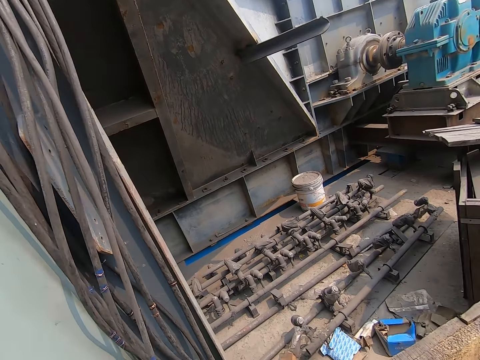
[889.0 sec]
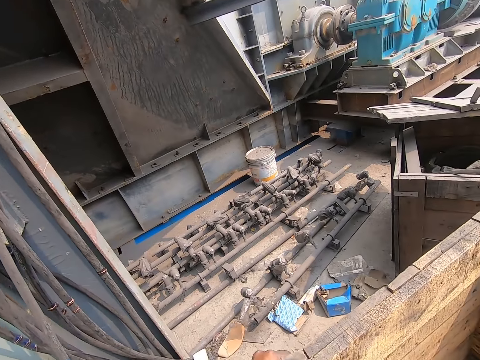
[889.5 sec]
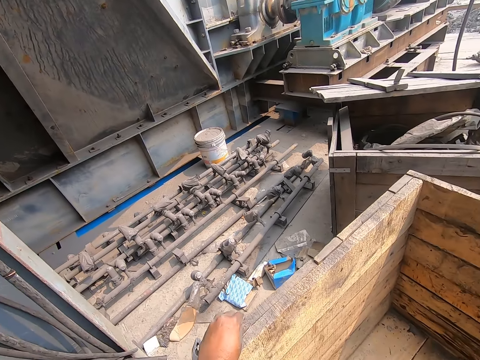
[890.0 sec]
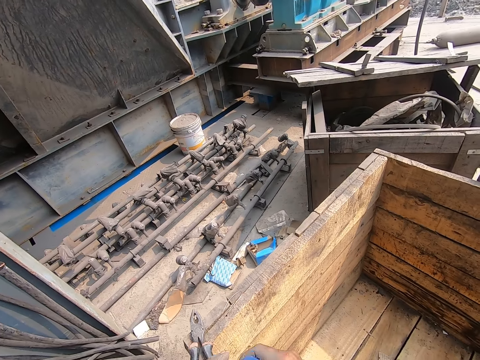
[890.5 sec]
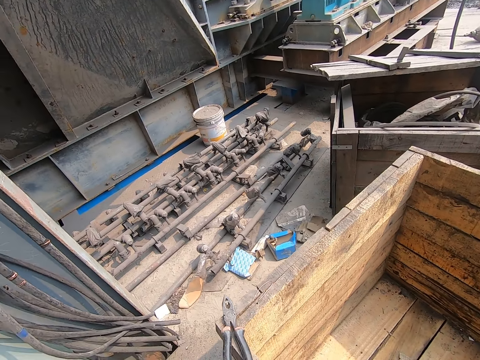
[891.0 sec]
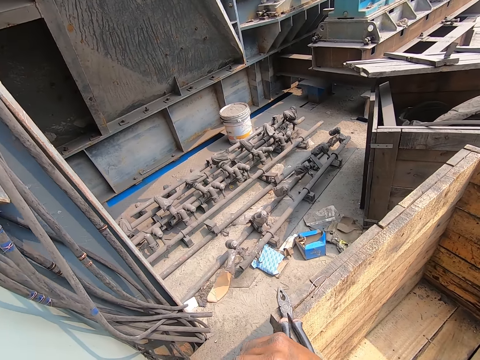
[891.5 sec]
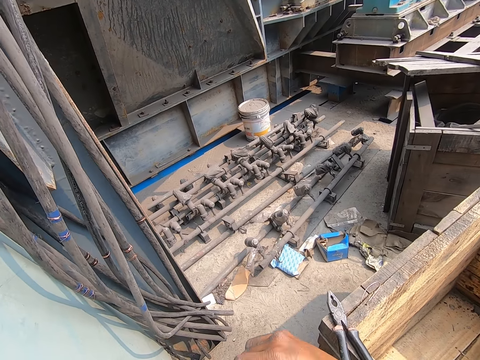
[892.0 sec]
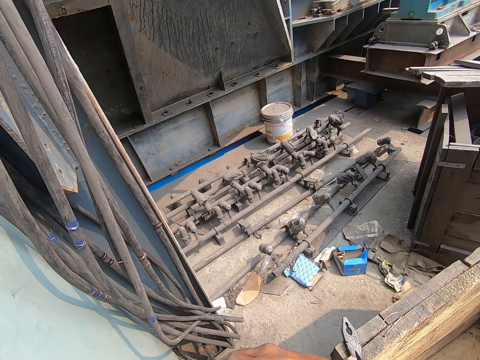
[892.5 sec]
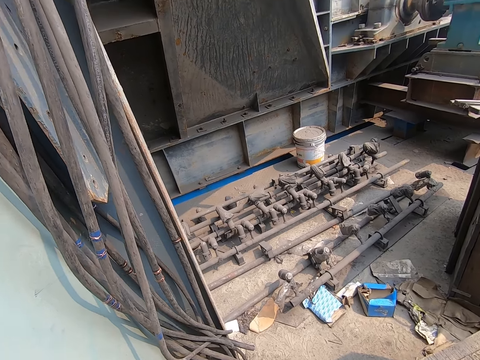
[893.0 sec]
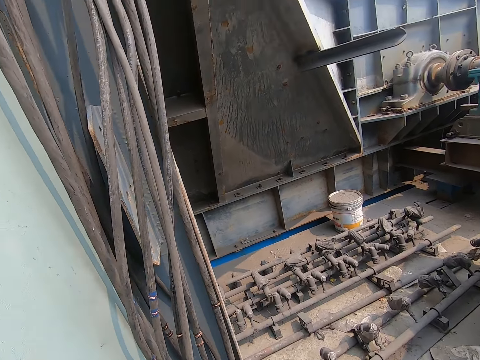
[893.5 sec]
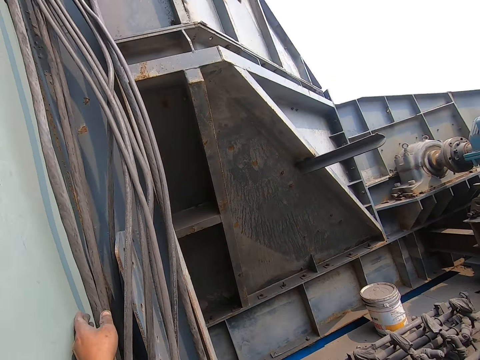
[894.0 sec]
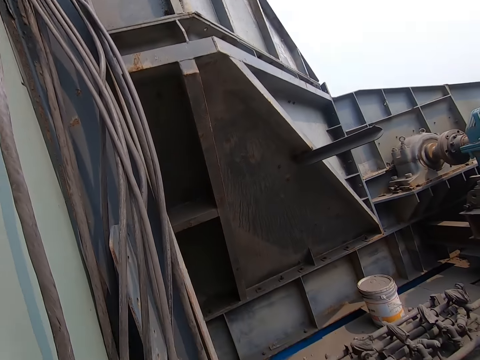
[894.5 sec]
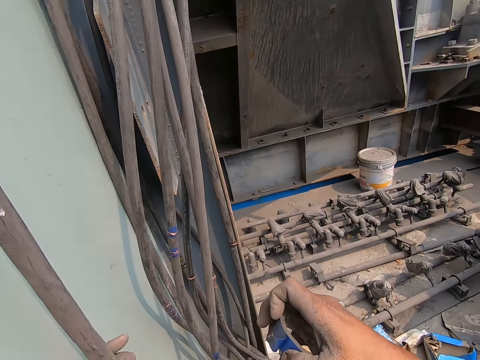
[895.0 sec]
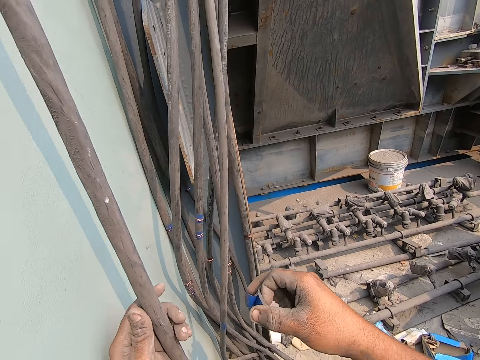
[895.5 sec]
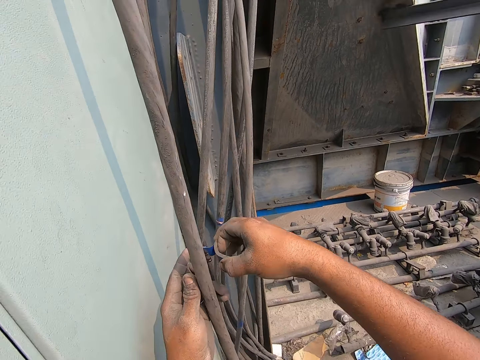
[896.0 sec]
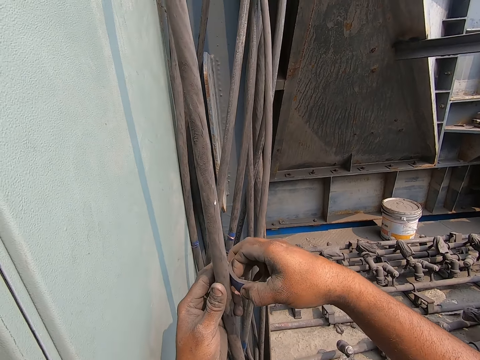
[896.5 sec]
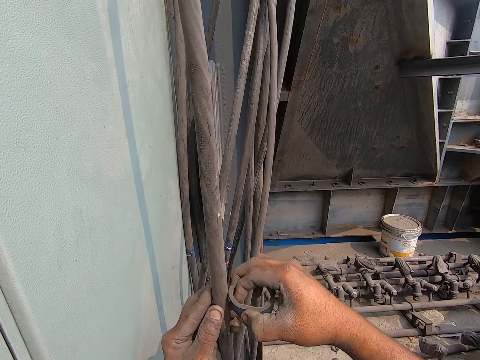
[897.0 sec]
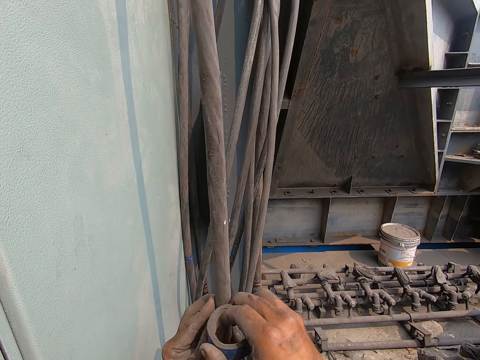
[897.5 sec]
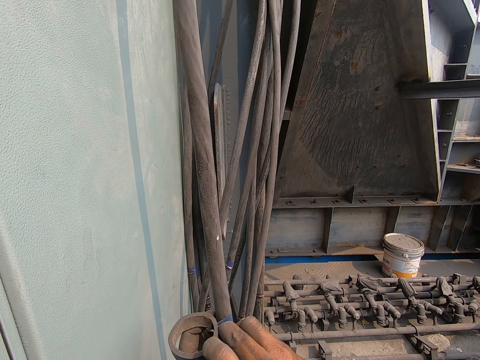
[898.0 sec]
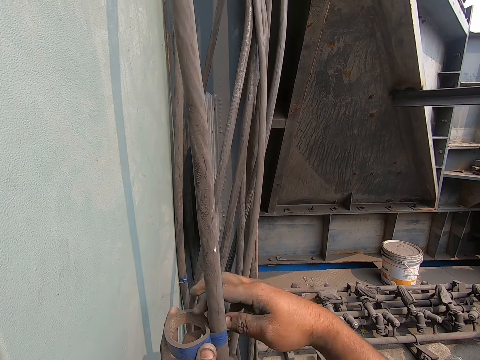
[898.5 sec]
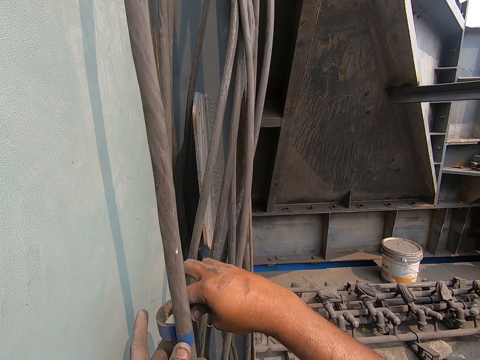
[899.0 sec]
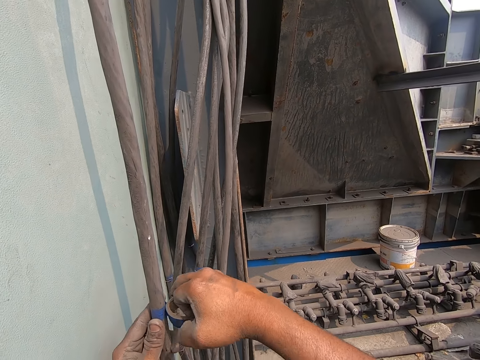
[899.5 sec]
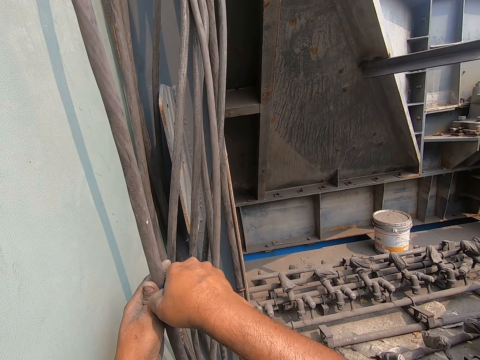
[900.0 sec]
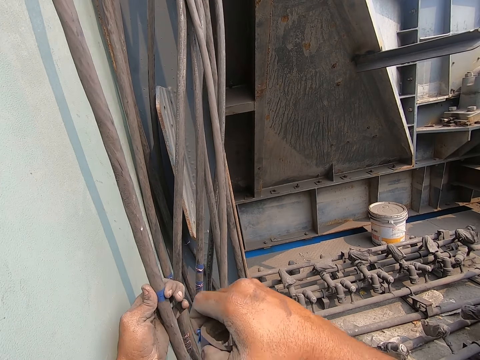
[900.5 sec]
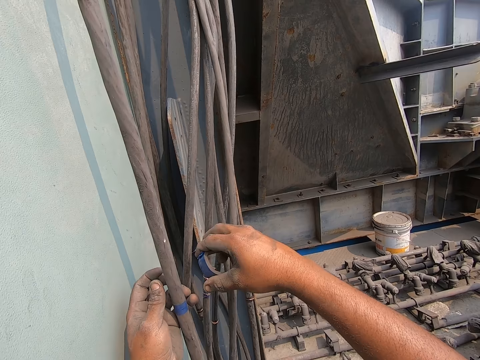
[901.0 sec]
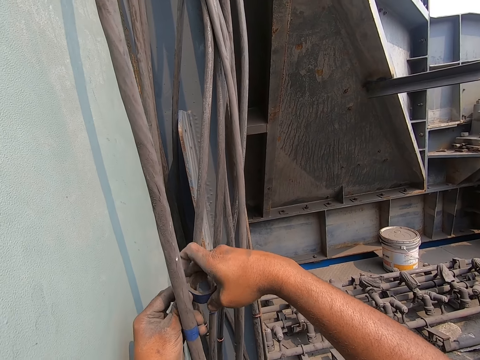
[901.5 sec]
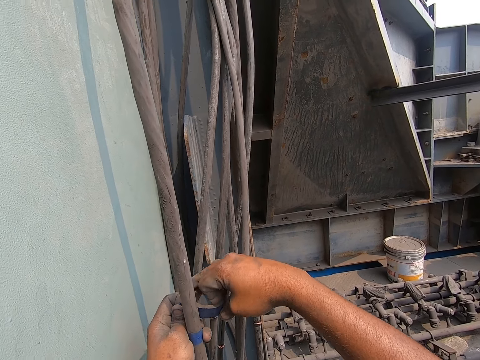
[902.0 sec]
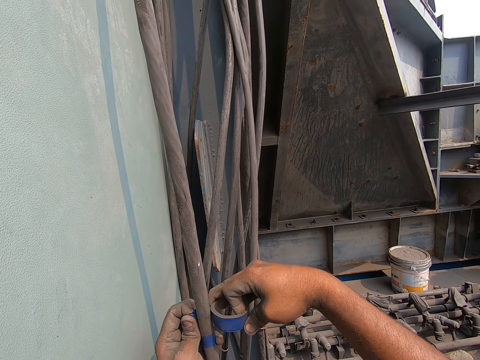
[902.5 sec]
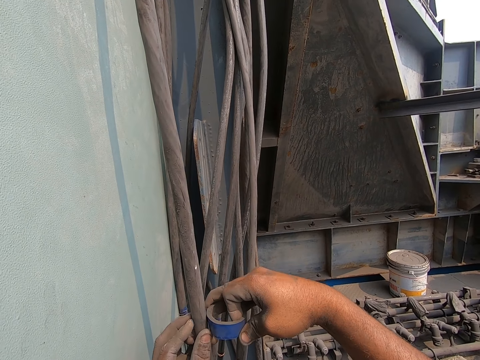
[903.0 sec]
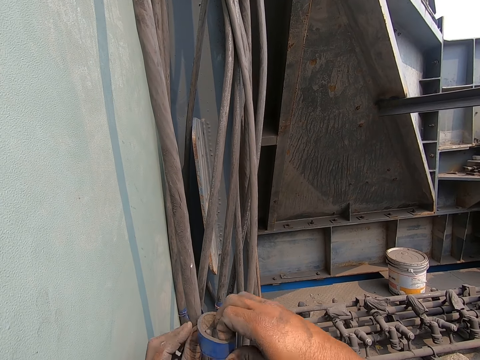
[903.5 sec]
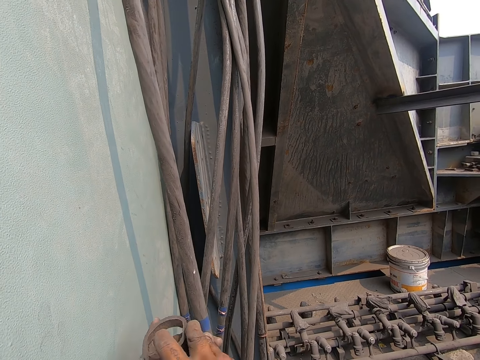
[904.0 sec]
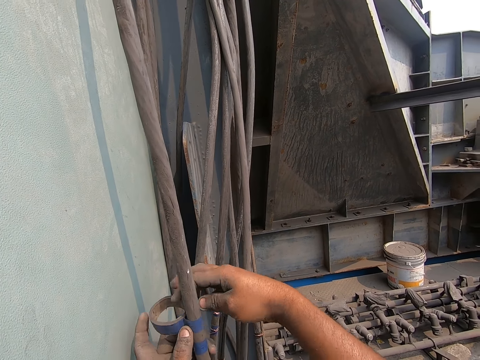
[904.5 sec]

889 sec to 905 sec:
The camera wearer looks around the workshop. He drops the aluminium wire in his left hand on the wooden crate. He holds a fuse box cable with his left hand. He tapes the cable with the electrical tape in his right hand. He cuts off the roll of tape from the piece of tape on the cable. He tapes the cable with the electrical tape in his right hand.

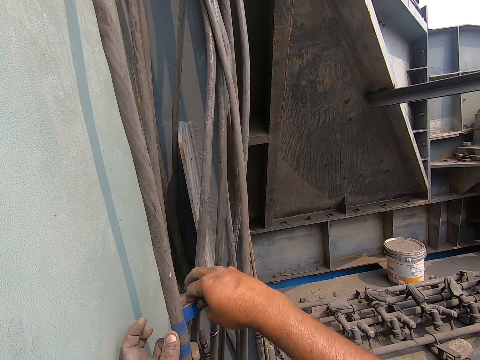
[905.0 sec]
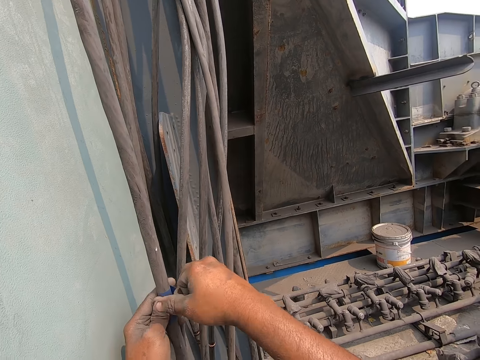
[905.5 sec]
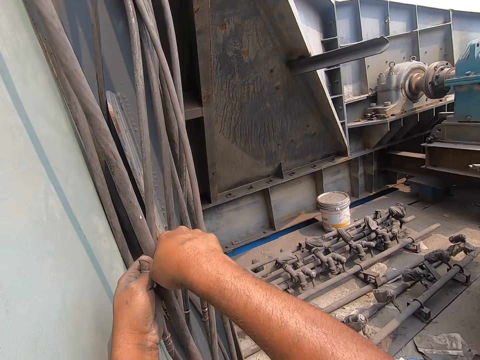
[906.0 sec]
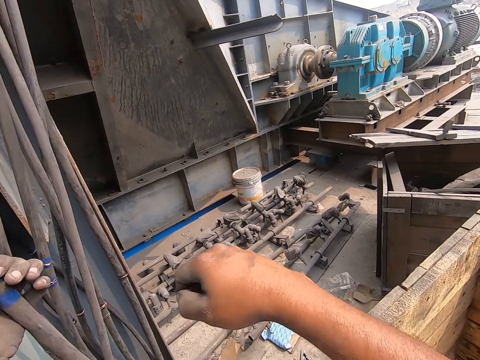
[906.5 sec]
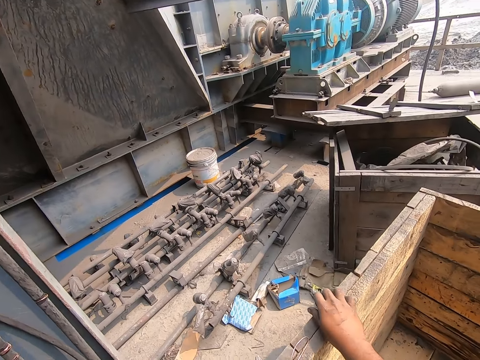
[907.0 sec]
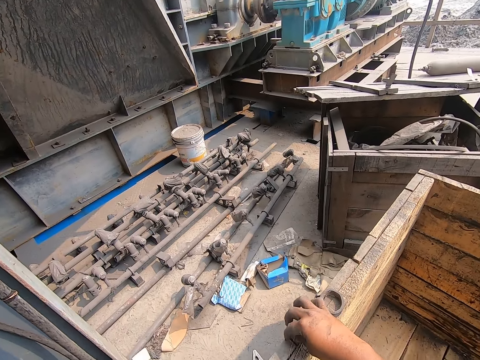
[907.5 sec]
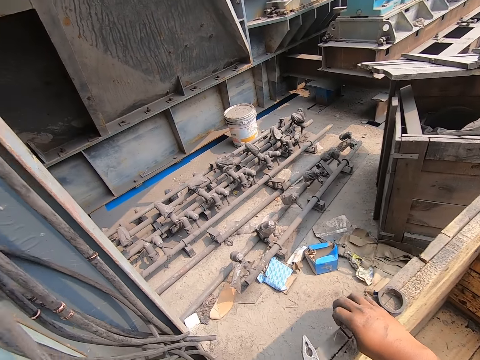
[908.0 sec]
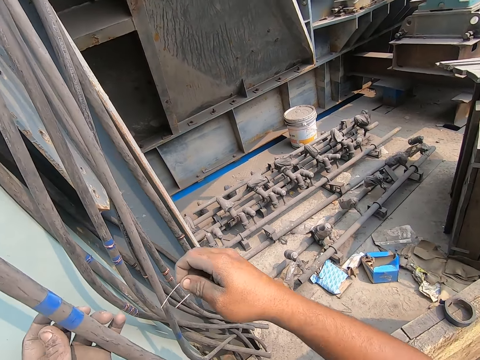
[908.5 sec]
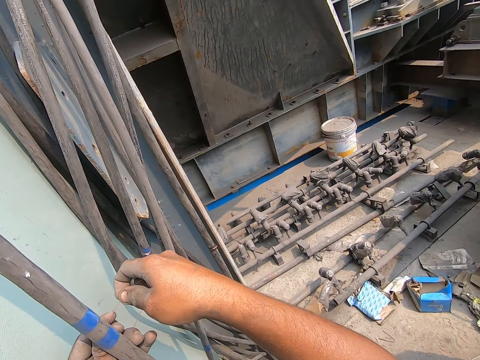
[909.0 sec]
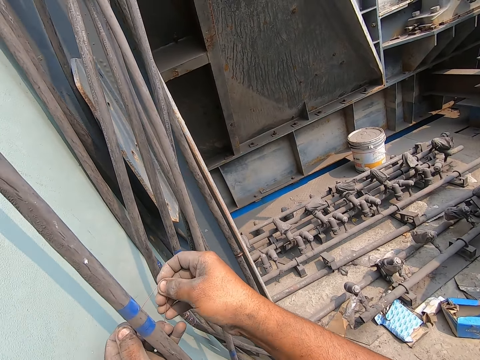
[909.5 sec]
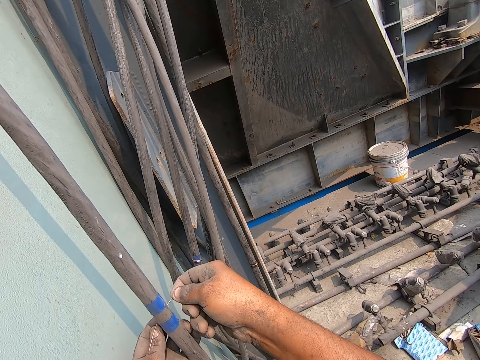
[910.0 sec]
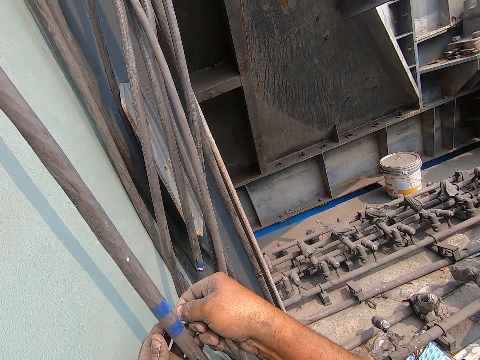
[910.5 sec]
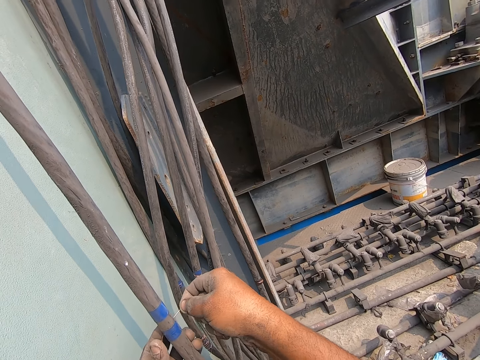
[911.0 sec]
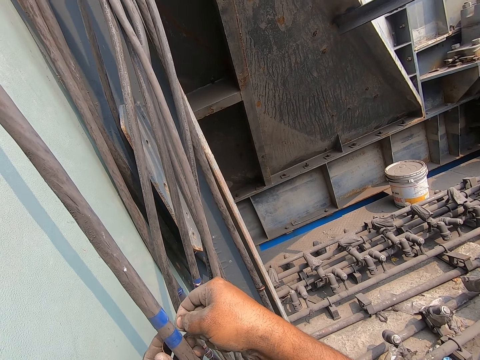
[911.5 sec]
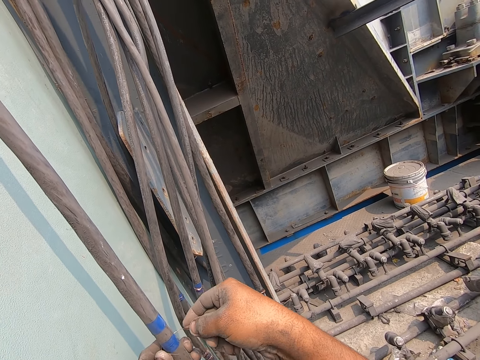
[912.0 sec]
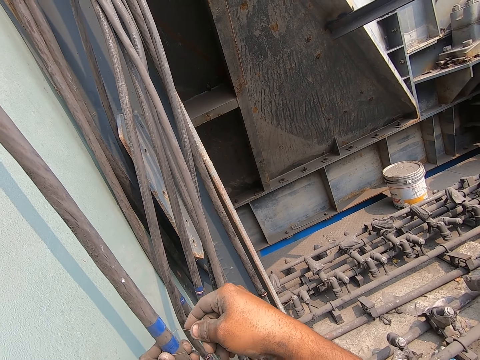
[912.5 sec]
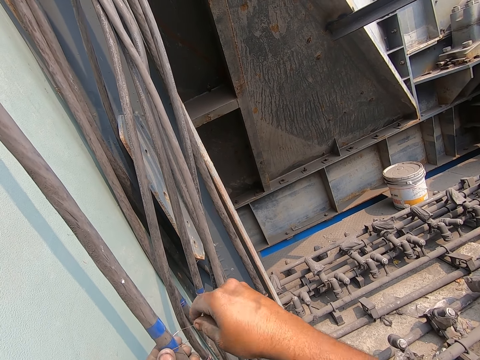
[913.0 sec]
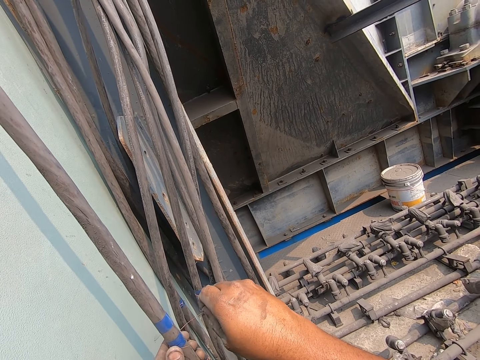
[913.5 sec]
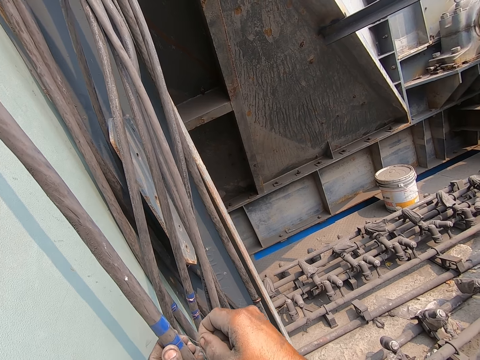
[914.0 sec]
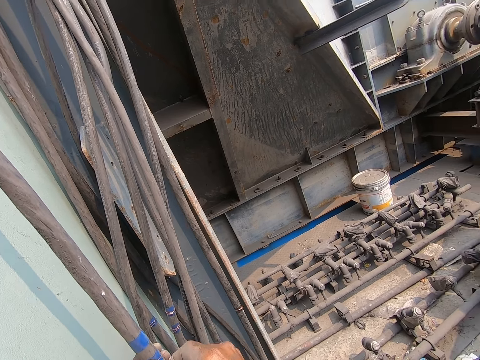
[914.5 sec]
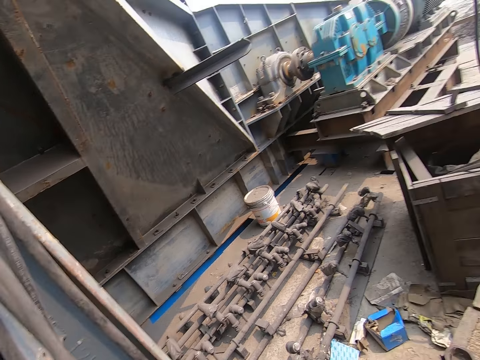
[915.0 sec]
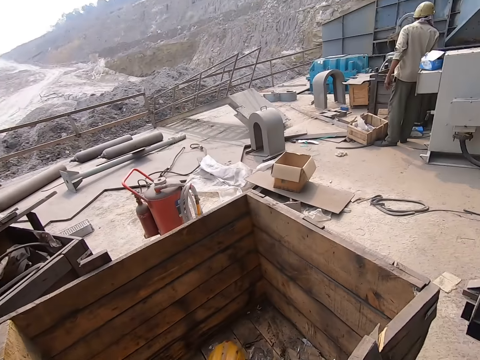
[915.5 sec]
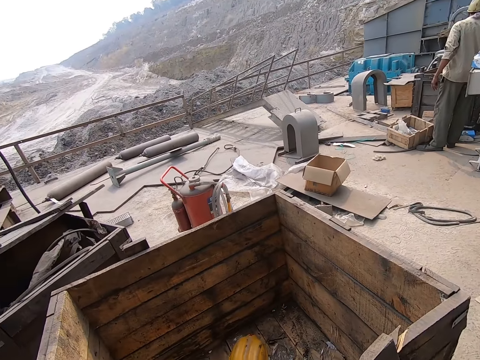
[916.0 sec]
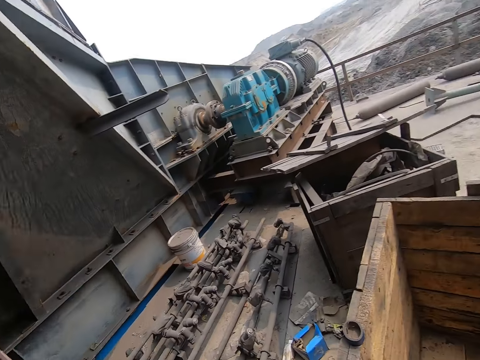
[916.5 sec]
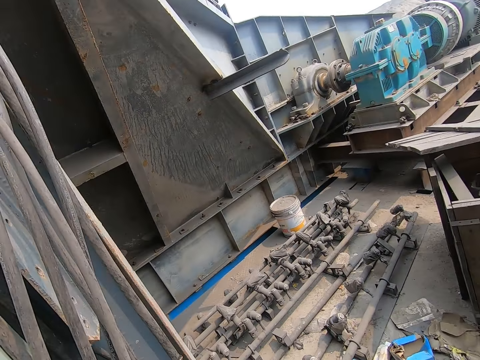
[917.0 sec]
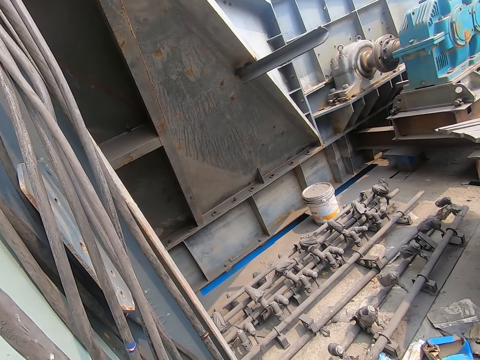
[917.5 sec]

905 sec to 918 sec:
The camera wearer cuts off the roll of tape from the piece of tape on the cable. He drops the tape in his right hand on the wooden crate. He picks an aluminium wire from the wooden crate with his right hand. He holds the cable with the wire. He ties the aluminium wire in his hands on the fuse box cable. The man interacts with the camera wearer. The camera wearer looks around the workshop.
